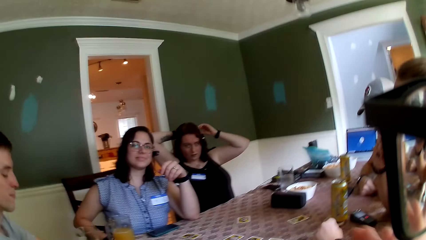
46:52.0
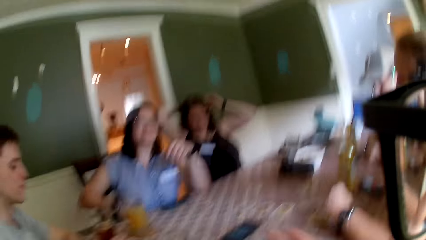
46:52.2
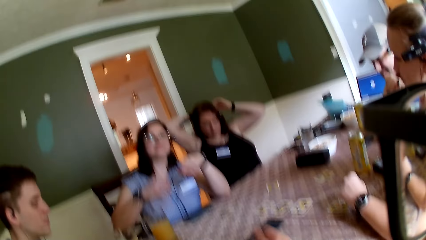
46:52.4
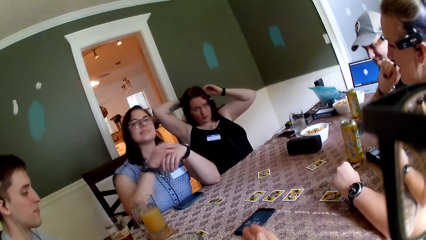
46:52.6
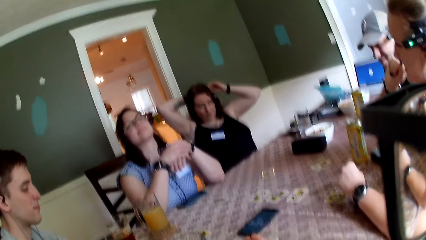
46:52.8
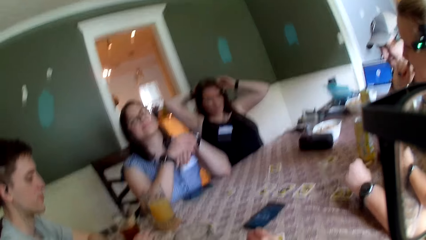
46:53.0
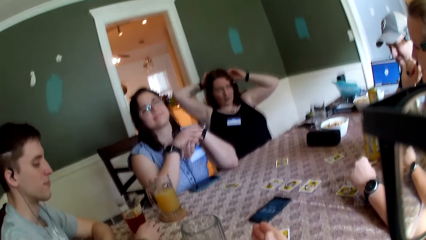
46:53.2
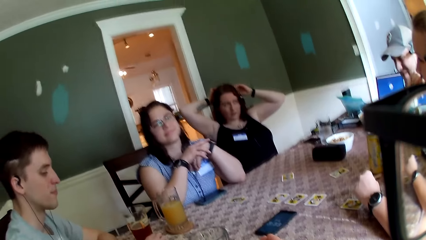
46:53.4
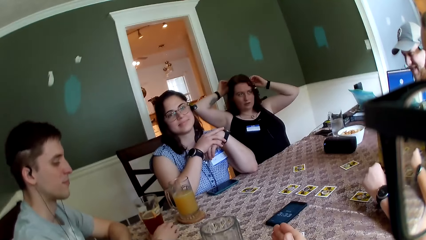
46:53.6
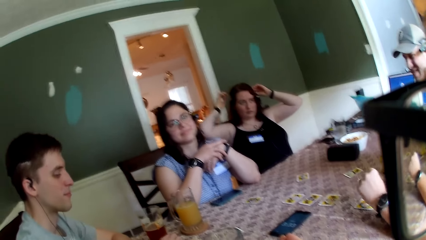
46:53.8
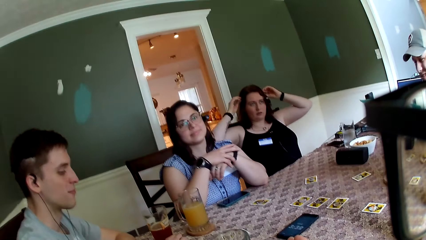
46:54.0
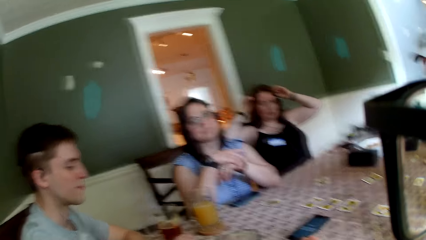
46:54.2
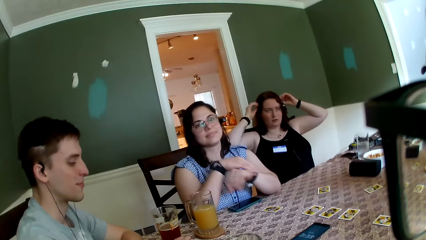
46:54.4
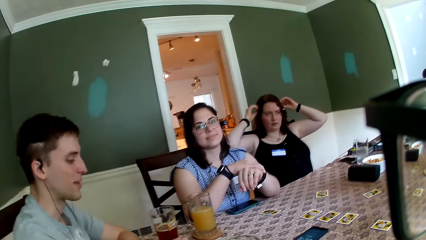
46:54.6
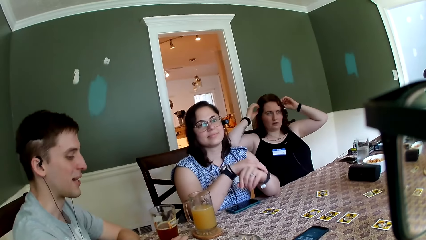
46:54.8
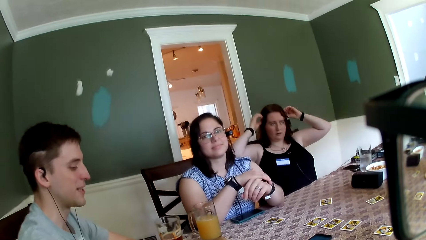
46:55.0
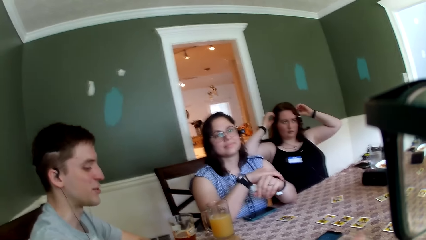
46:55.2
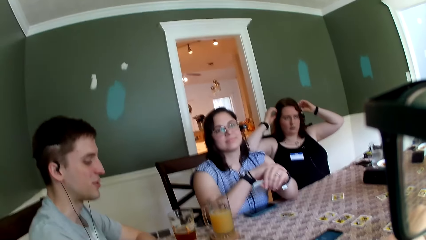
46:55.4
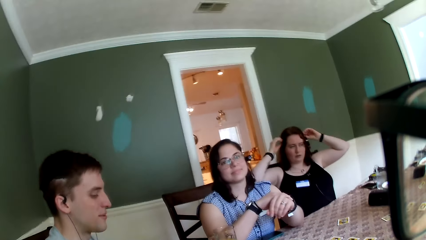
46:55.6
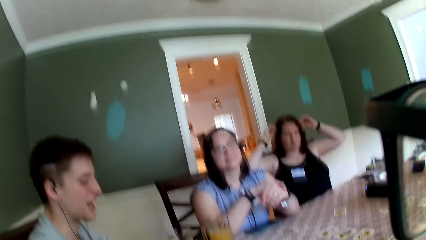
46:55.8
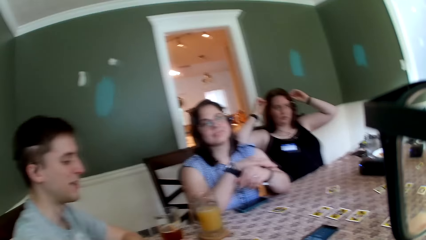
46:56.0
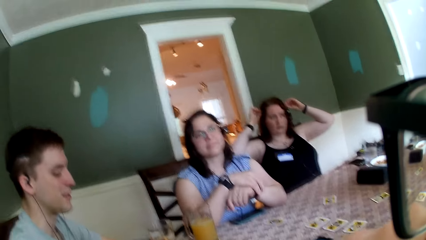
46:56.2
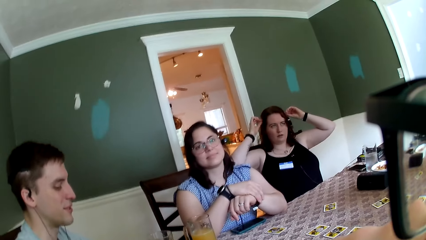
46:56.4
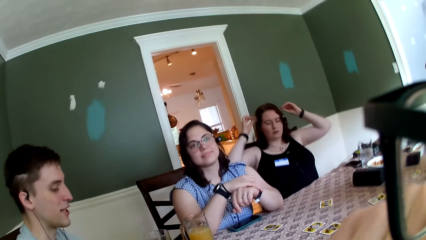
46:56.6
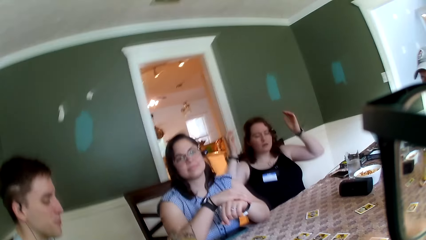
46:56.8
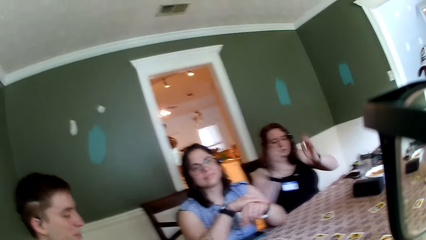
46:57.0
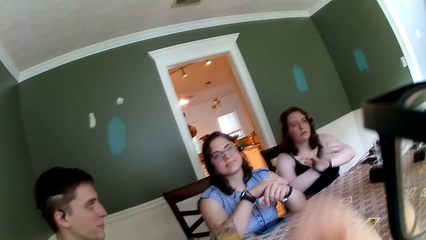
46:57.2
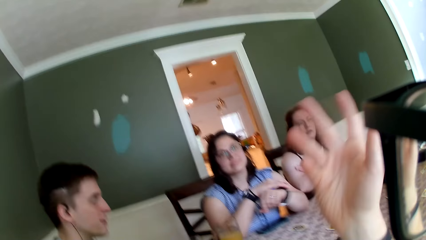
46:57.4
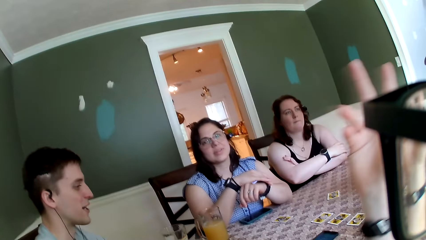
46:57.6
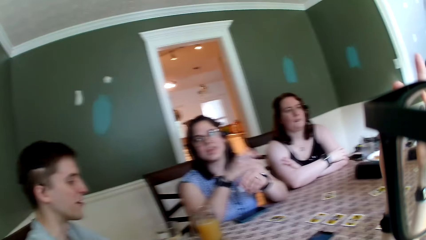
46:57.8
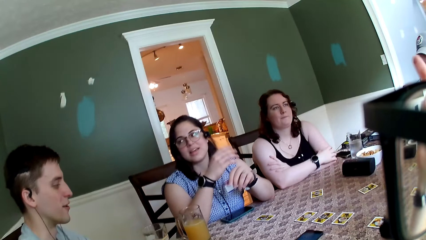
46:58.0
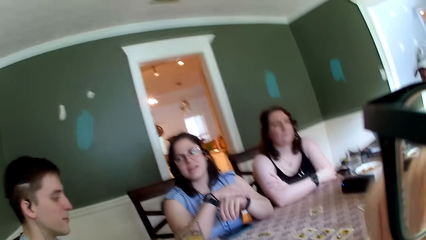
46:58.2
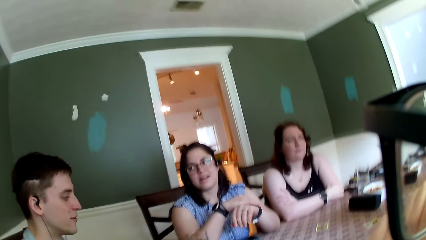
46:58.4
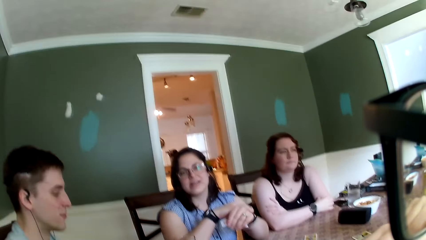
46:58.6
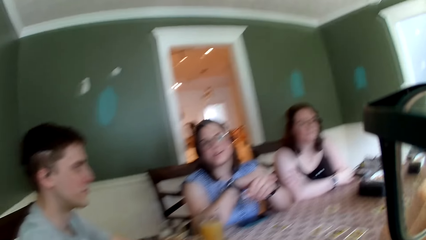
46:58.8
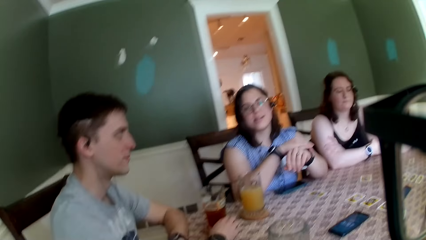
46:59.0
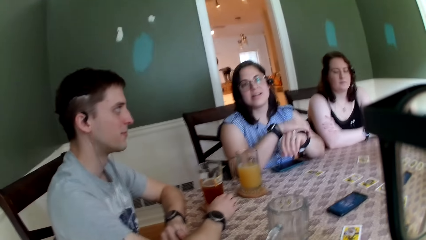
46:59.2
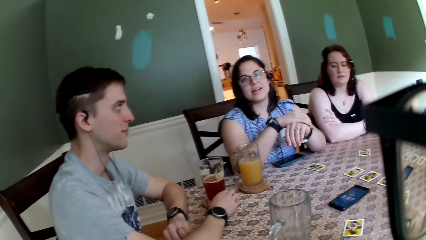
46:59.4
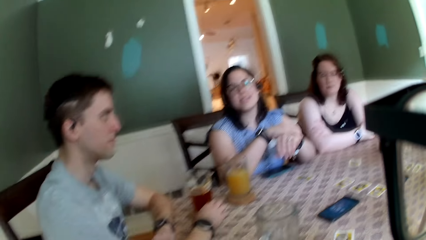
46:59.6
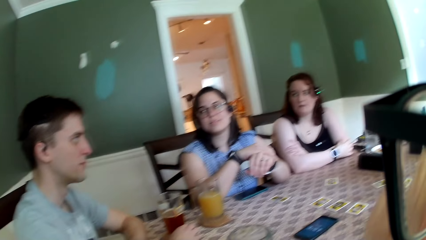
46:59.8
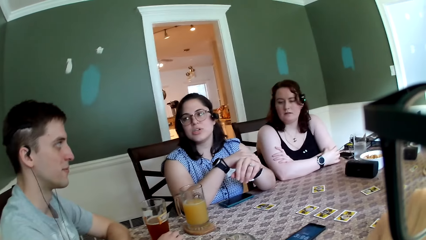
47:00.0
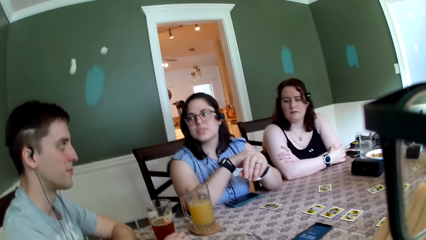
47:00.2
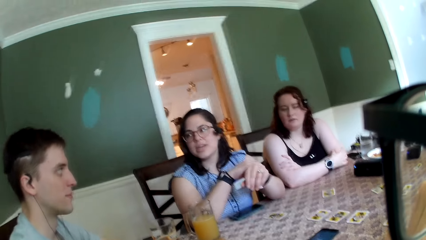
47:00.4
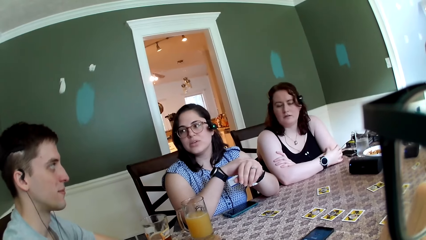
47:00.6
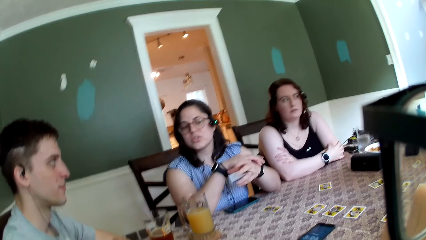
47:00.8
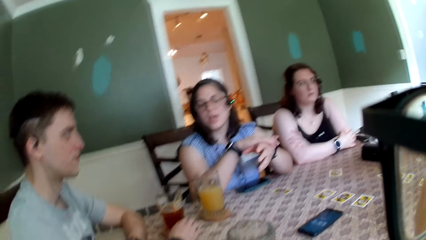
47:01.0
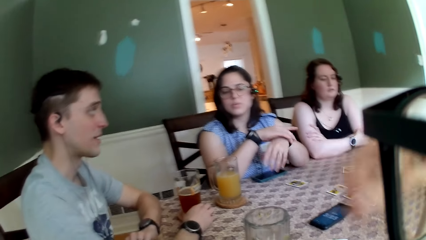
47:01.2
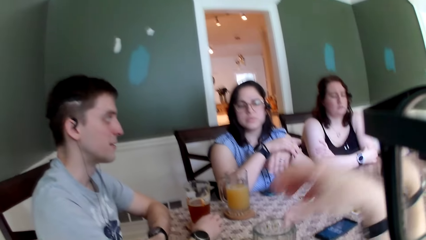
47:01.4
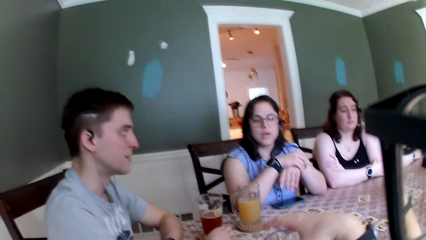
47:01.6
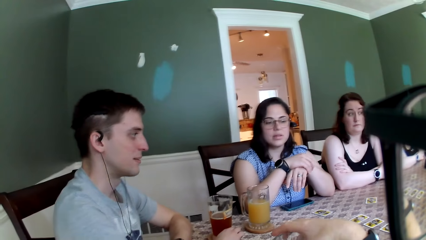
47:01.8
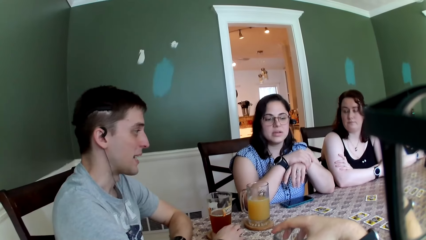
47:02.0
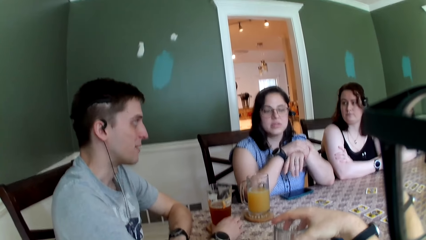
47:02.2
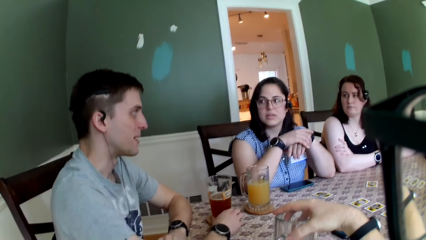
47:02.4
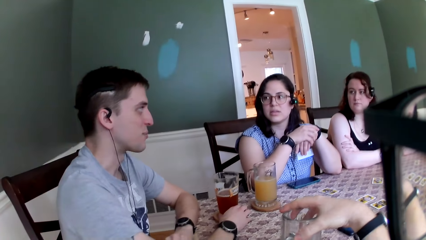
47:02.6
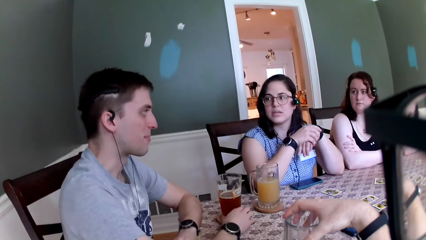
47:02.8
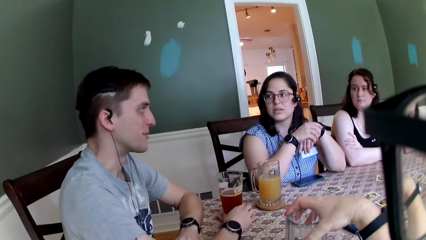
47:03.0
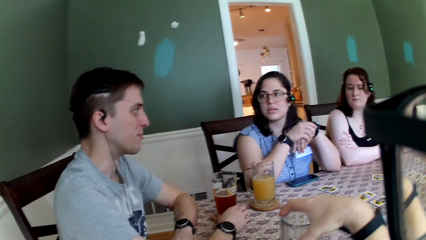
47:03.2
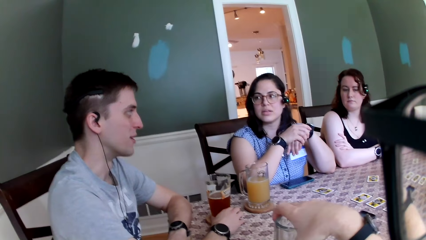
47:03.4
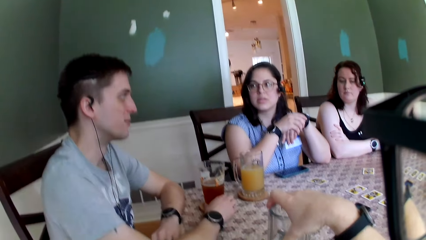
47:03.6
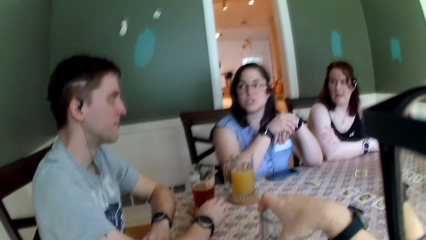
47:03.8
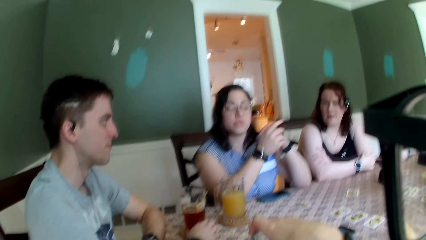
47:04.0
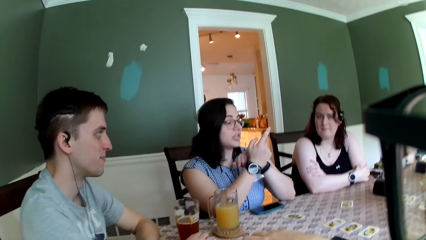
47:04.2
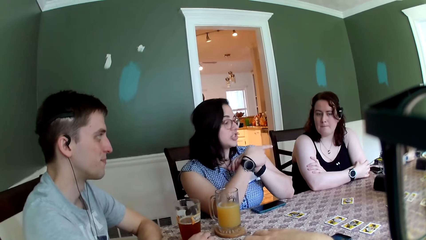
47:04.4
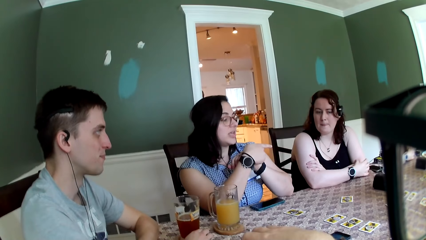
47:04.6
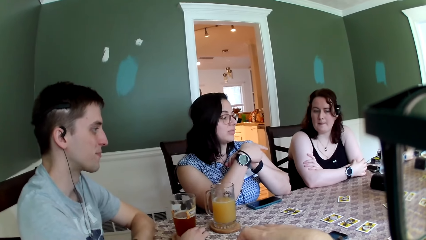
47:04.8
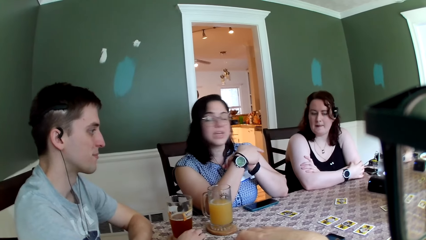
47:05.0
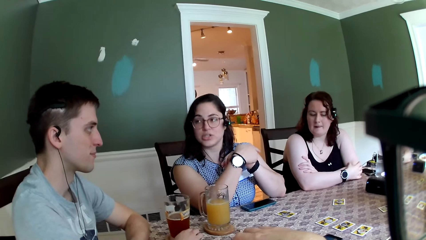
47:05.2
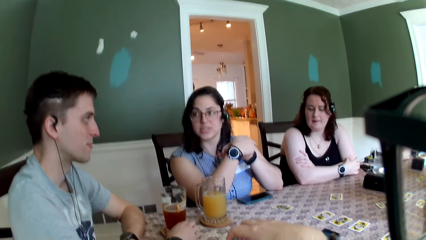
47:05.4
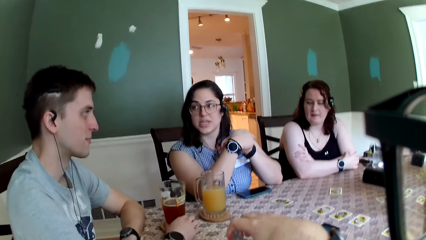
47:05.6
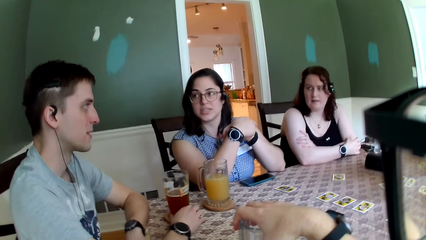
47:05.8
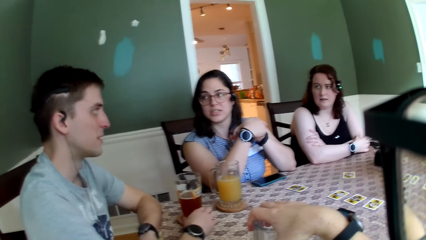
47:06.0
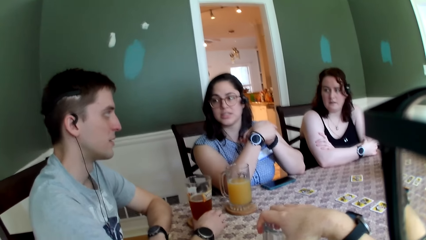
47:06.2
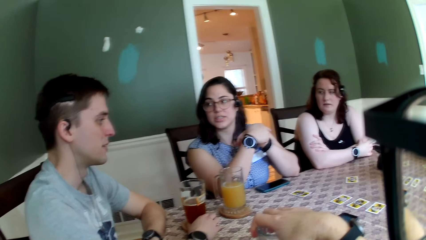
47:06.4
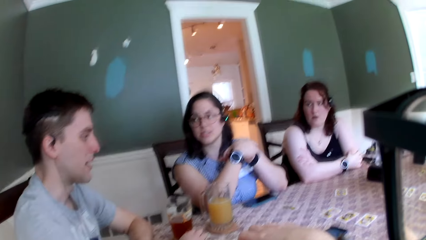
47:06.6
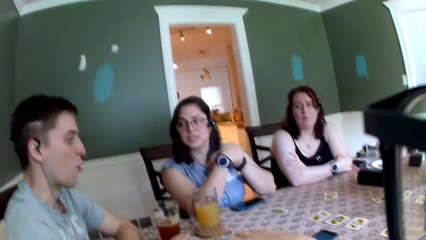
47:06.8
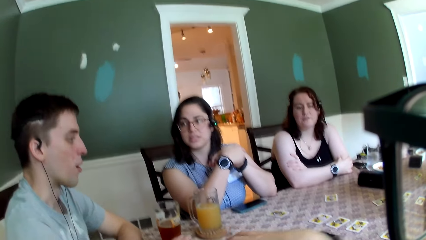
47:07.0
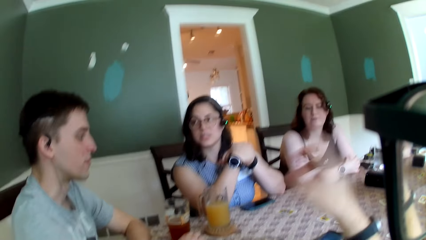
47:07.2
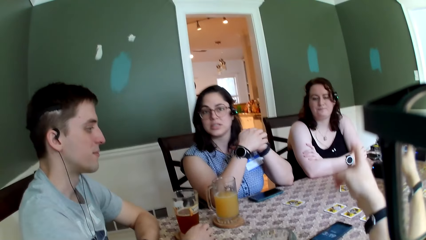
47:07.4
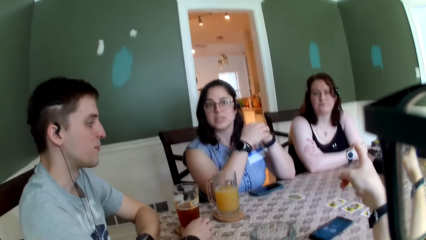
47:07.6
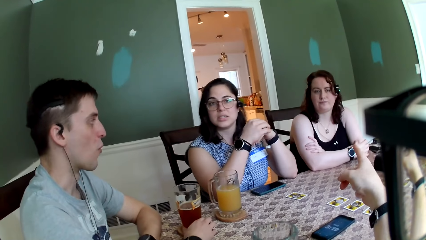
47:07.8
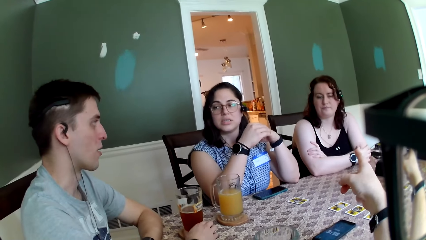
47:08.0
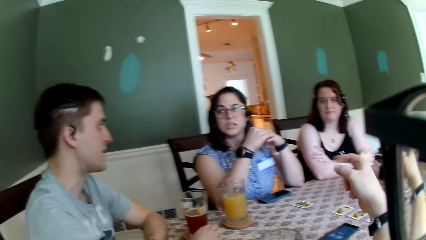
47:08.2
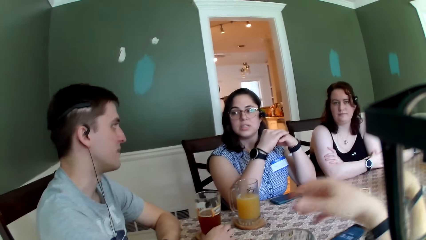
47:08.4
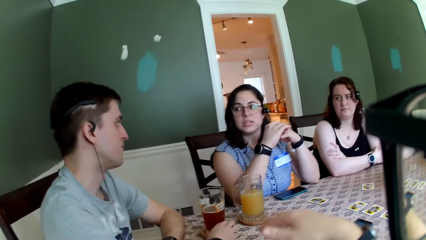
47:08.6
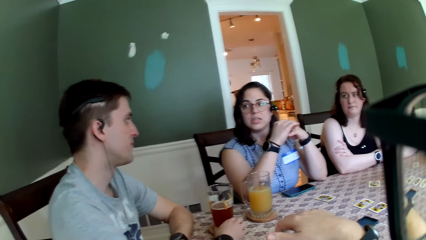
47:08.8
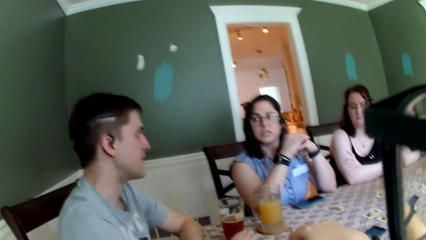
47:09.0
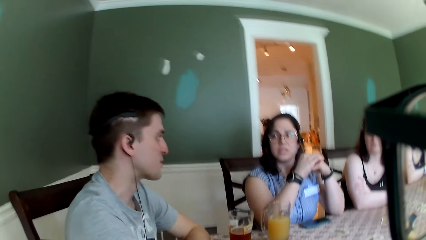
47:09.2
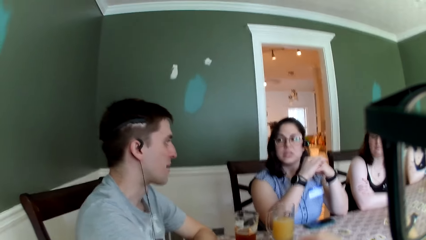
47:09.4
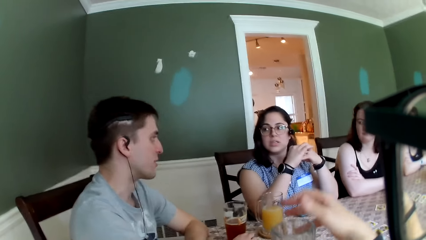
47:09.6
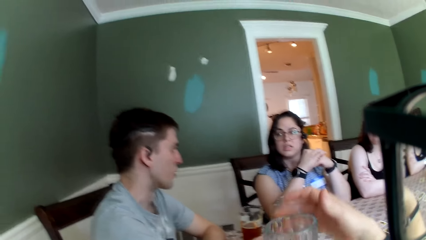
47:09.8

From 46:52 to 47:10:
The camera wearer converses with the group of people. A woman places both hands on the table. Another woman places both hands on the table. The camera wearer holds a cup with his right hand. A man converses with the first woman. The first woman points to the other woman with her right hand. The camera wearer points at the other woman.
